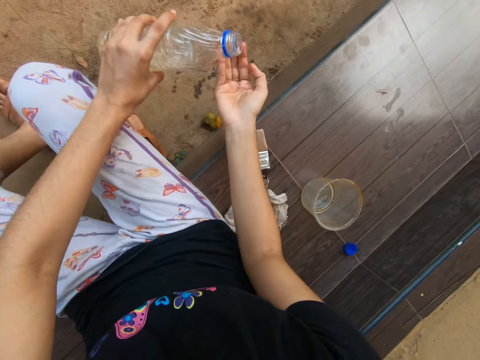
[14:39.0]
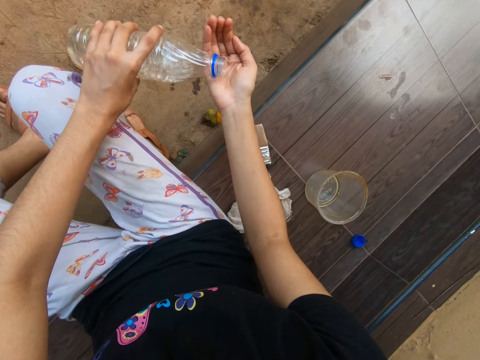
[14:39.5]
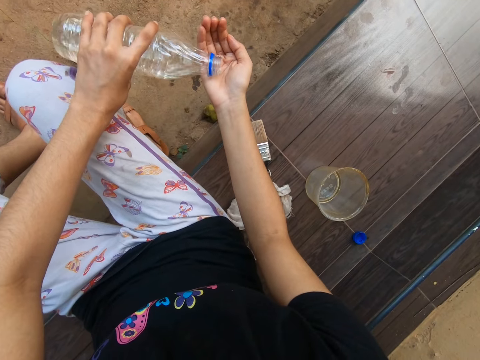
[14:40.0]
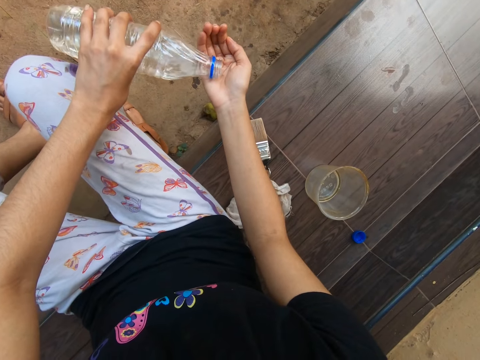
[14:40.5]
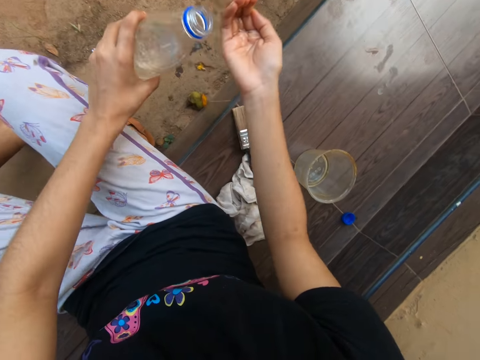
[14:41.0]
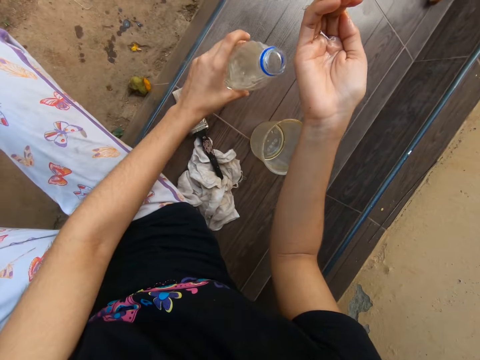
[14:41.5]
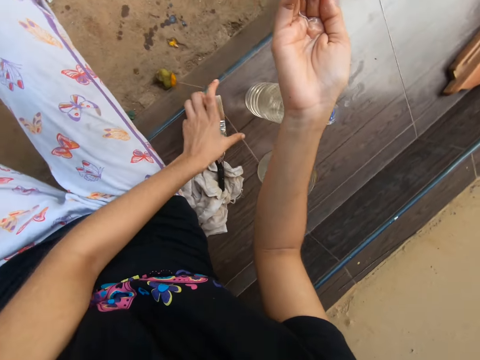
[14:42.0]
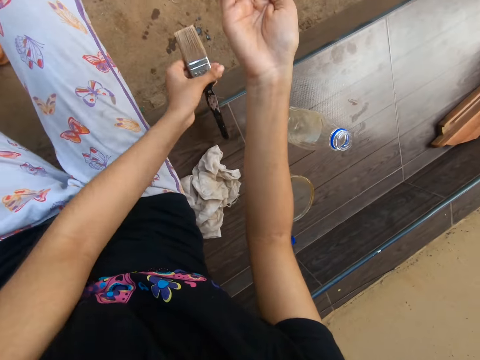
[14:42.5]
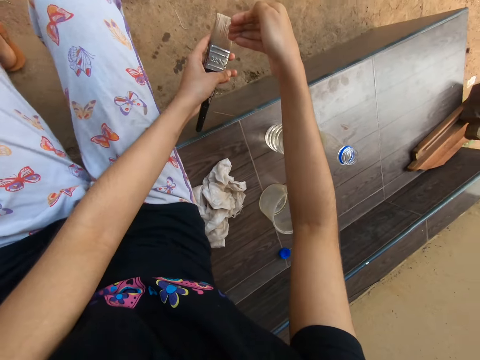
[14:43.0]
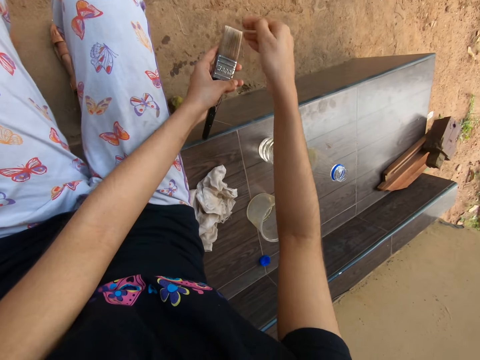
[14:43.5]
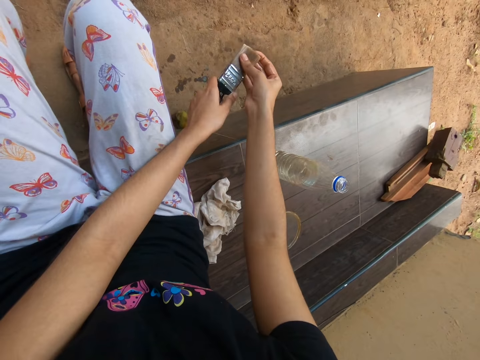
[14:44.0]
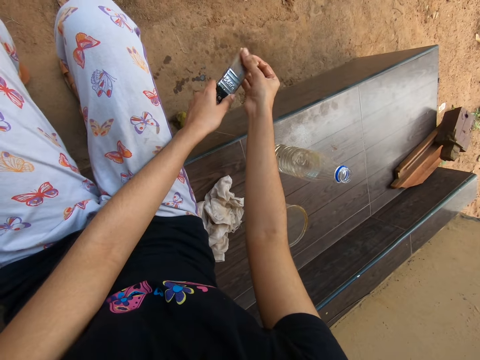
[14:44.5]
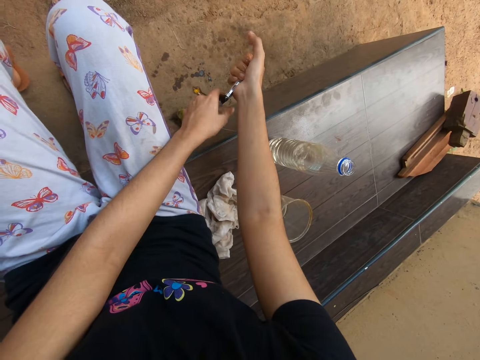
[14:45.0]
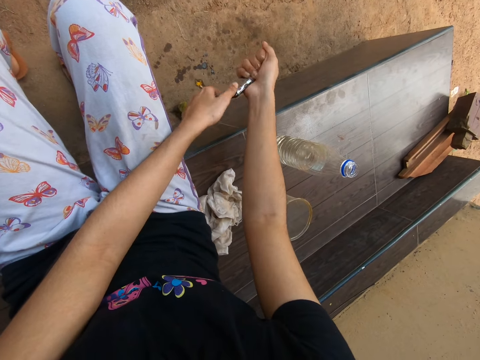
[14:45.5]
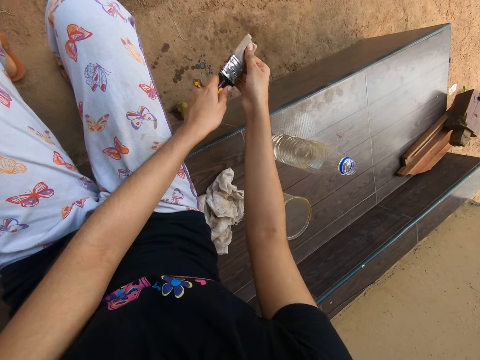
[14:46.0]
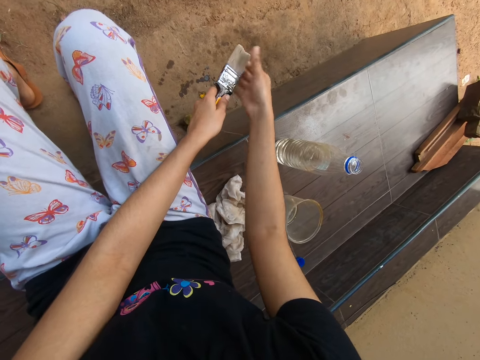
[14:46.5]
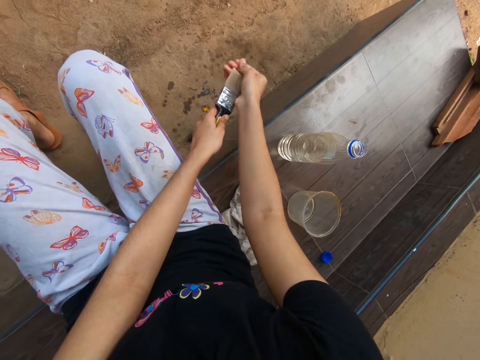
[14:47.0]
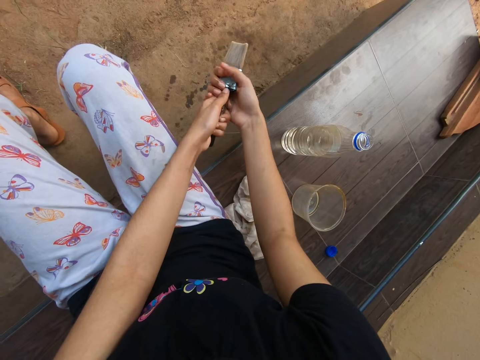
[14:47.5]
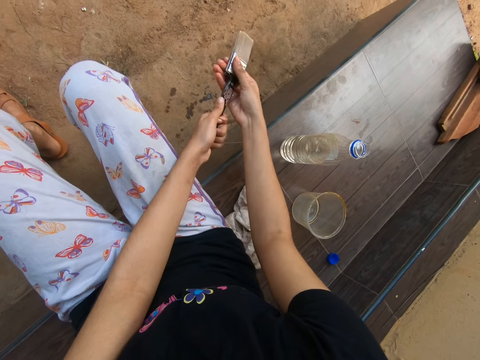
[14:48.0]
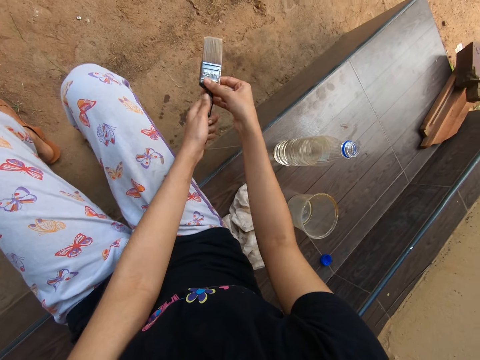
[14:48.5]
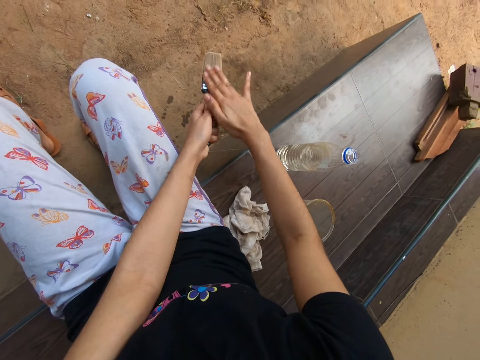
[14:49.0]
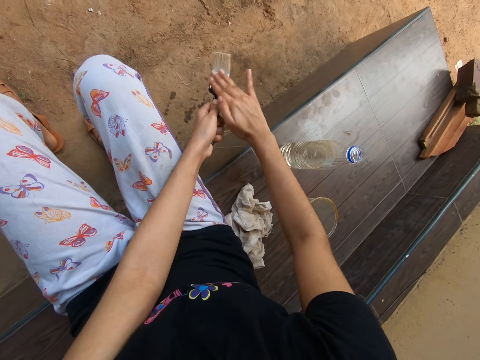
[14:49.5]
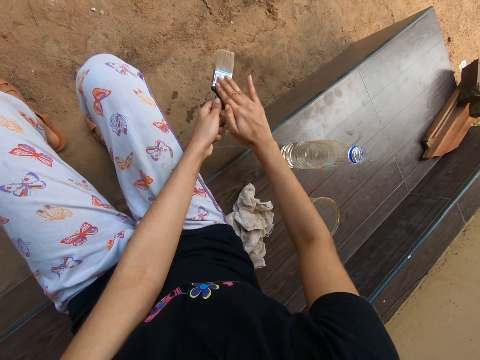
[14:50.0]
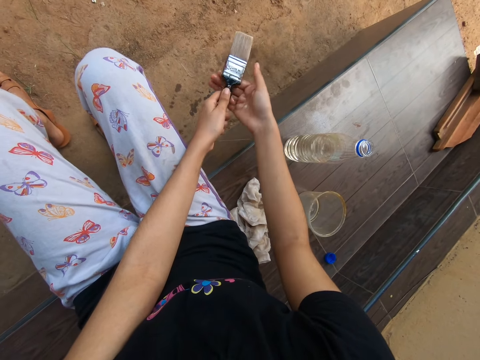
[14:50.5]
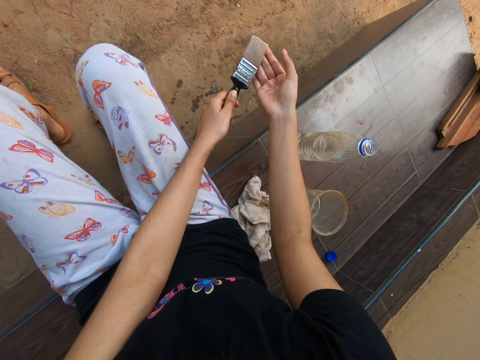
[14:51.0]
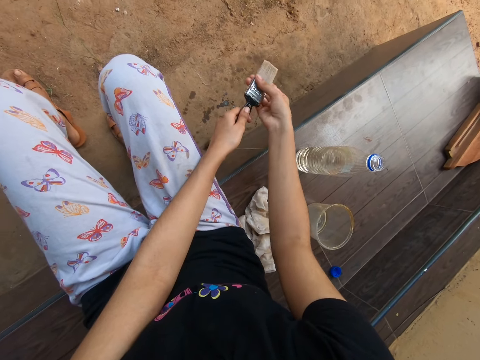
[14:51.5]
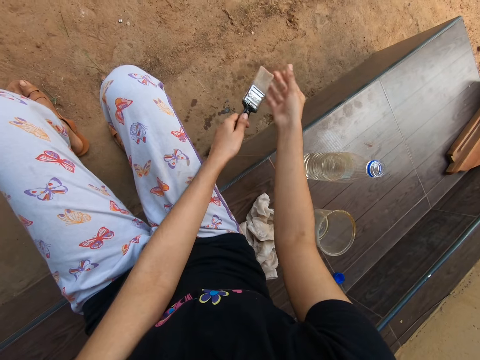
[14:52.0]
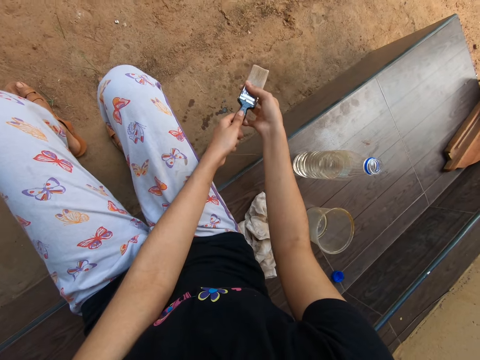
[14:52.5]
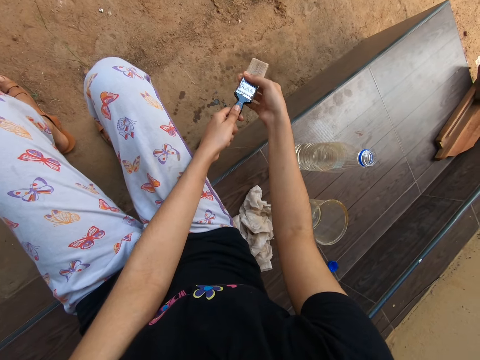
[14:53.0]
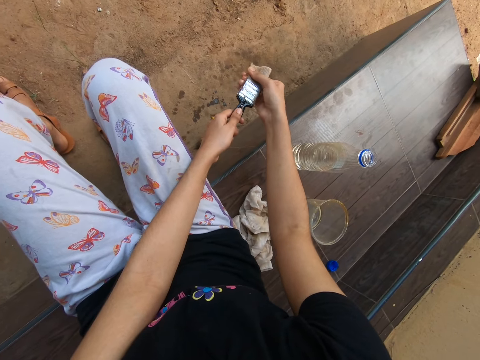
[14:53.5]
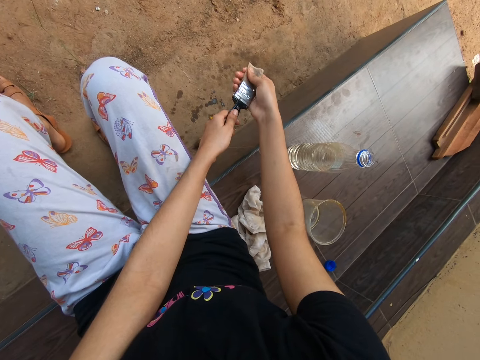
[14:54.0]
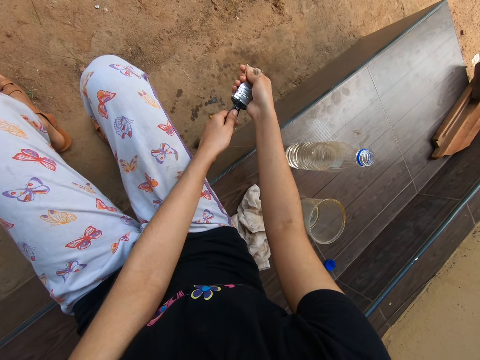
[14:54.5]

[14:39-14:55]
The camera wearer pours water from the bottle in her left hand in her right hand. She drops the bottle in her left hand on the pavement. She takes the brush from the pavement with her left hand. She pours the water in her right hand on the brush in her left hand. She rubs the bristle of the brush in her left hand with her right hand. She squeezes the bristle of the brush in her left hand with her right hand. She washes the bristles of the brush in her left hand with her right hand. She wipes the paintbrush.

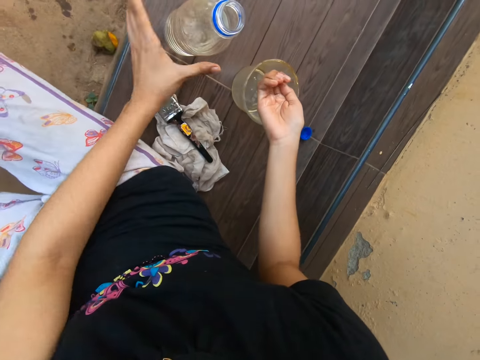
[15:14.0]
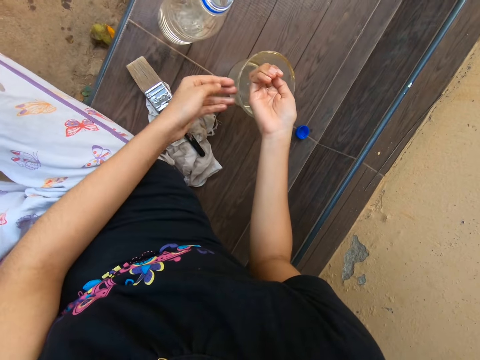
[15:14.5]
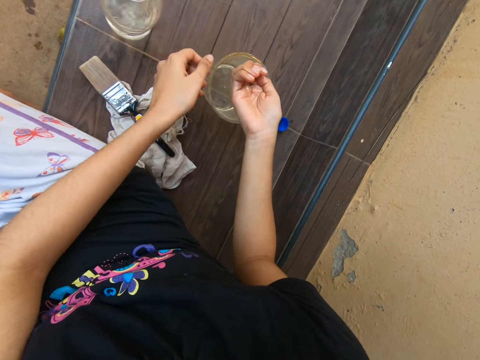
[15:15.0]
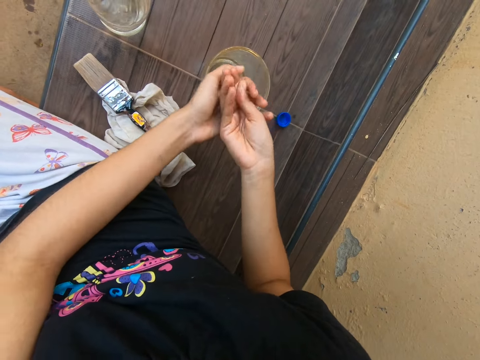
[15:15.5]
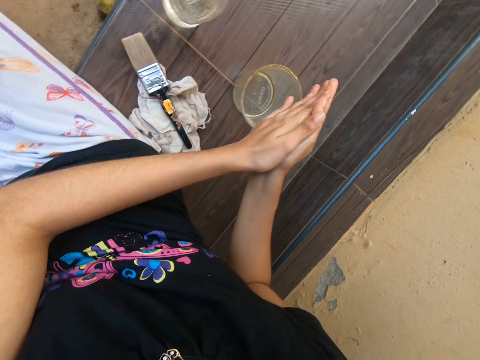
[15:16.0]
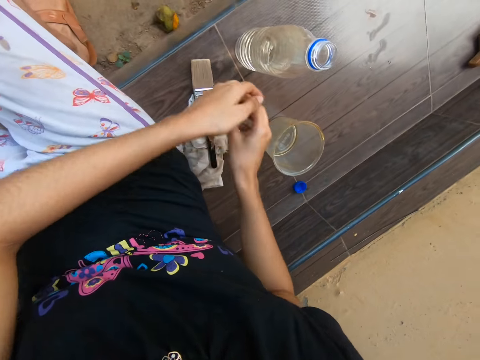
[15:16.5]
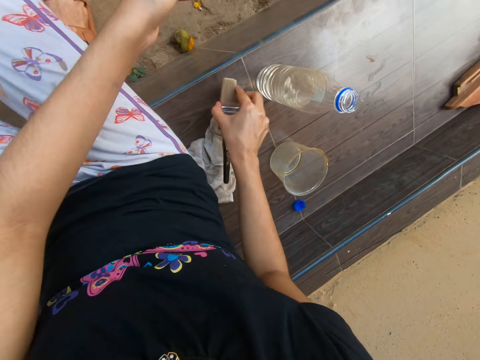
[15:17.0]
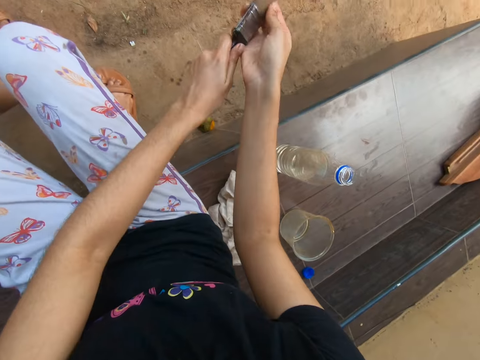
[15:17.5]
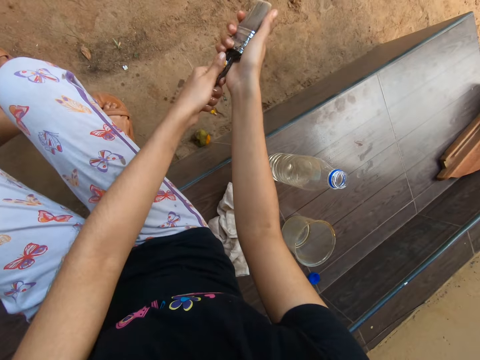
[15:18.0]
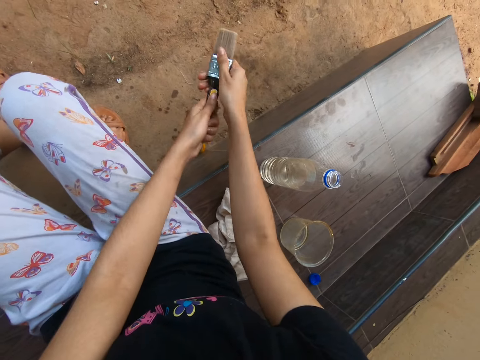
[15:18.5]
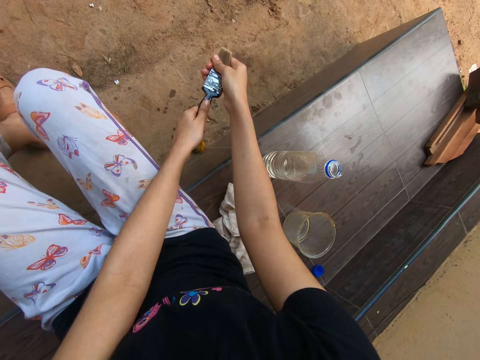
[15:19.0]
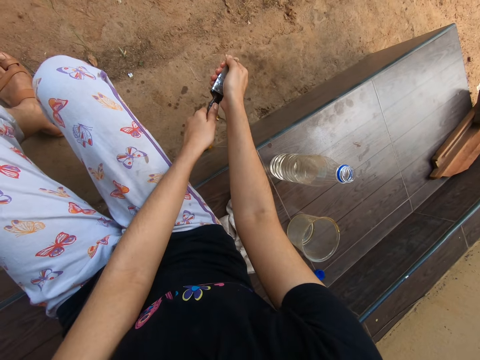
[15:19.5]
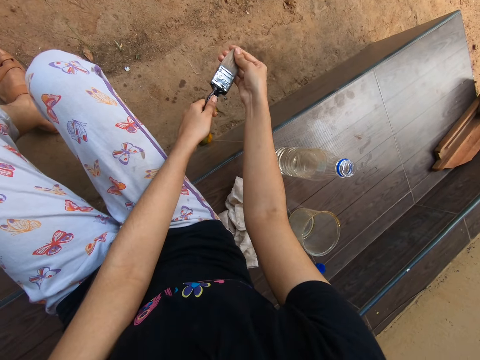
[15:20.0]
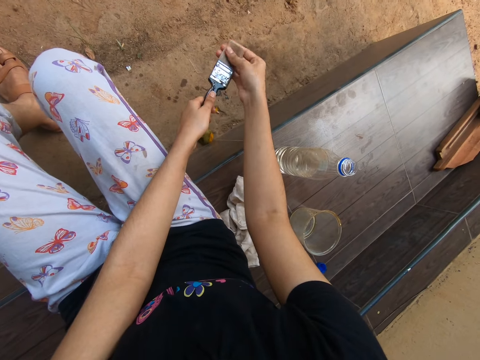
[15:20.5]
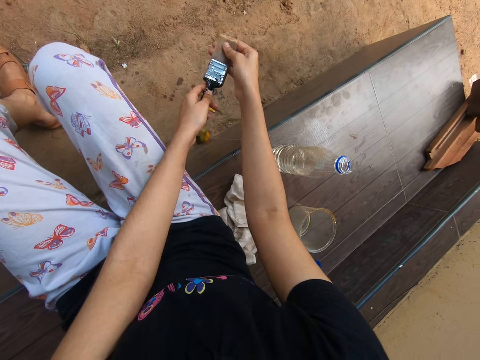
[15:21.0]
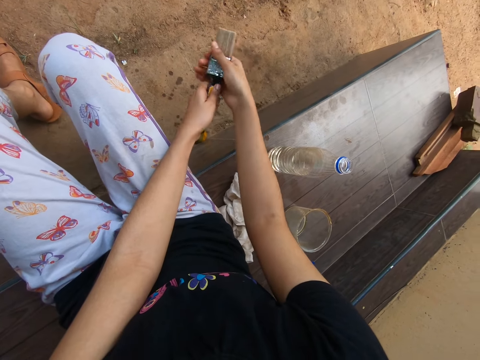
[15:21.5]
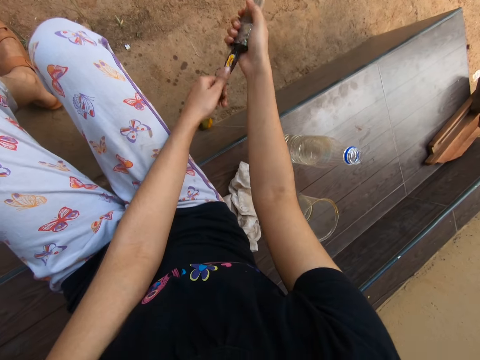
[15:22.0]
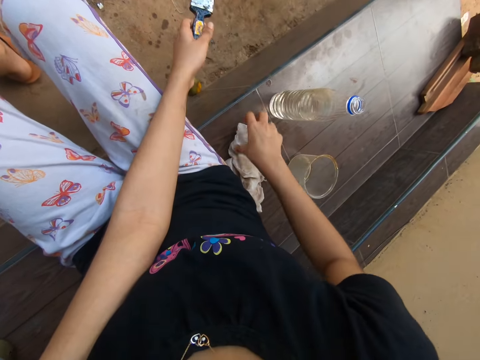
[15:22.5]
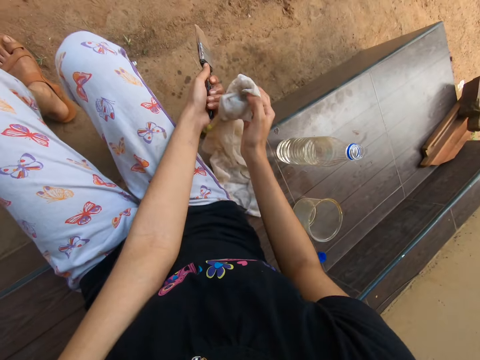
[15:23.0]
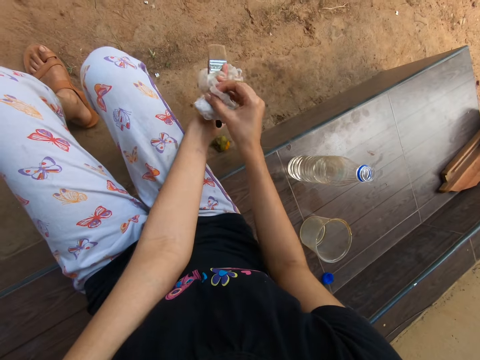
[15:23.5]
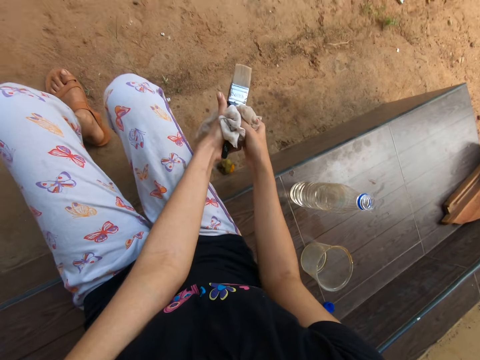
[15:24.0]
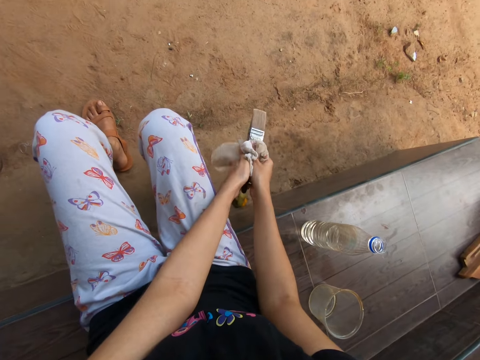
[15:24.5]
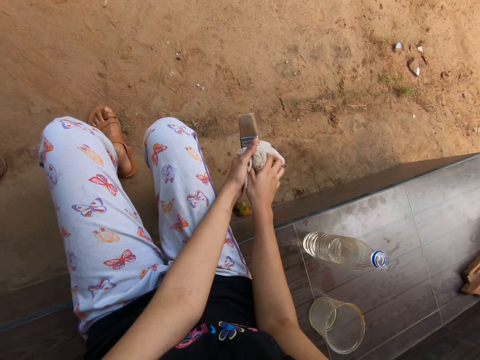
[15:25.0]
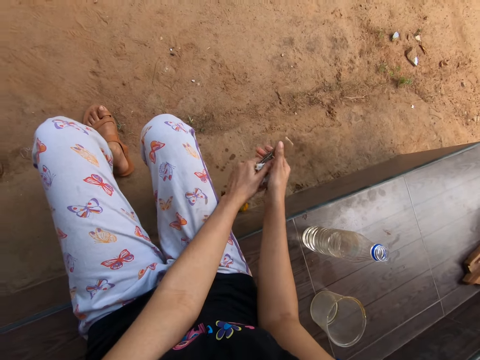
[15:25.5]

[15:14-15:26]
The camera wearer drops the bottle in her left hand on the pavement. She pushes the container on the pavement with her left hand. She washes her hands with the water. She takes the brush from the pavement with her right hand. She holds the brush with both hands. She cleans the brush in her hands. She squeezes the brush. She takes the napkin from the pavement with her right hand. She holds the napkin with both hands. She cleans the brush with the napkin in her hands.
